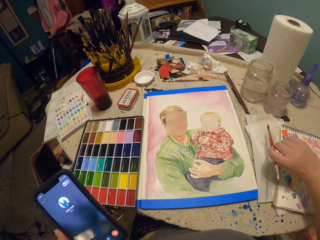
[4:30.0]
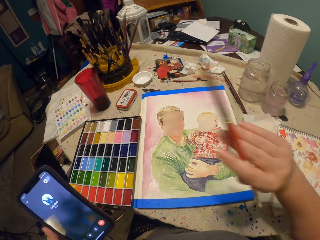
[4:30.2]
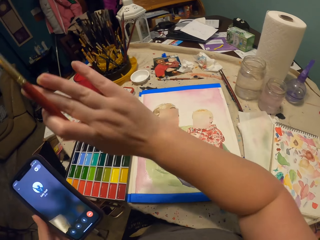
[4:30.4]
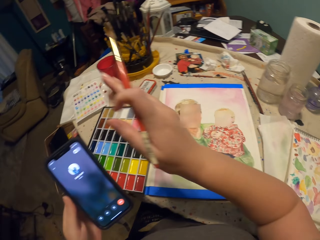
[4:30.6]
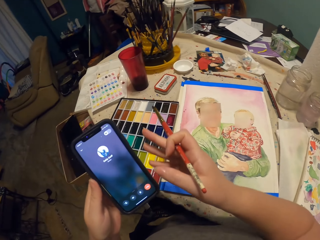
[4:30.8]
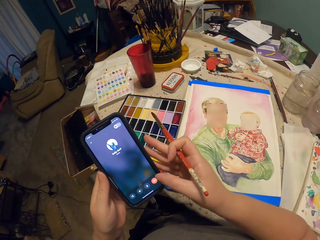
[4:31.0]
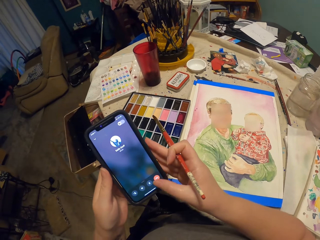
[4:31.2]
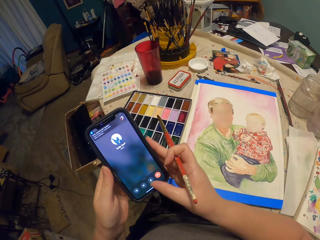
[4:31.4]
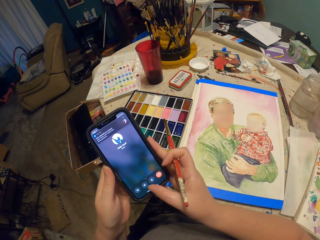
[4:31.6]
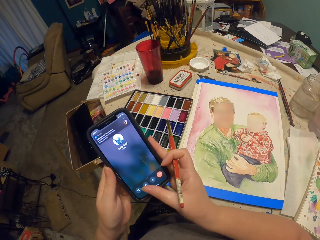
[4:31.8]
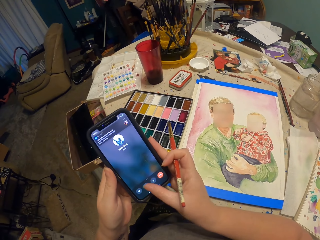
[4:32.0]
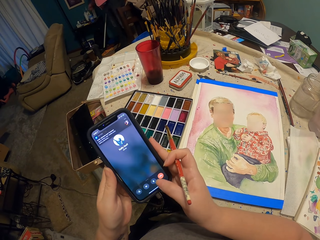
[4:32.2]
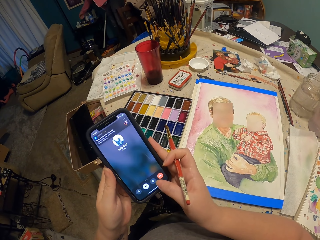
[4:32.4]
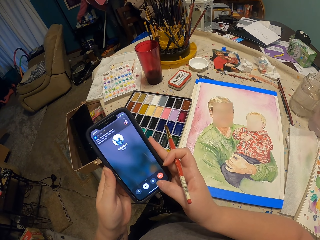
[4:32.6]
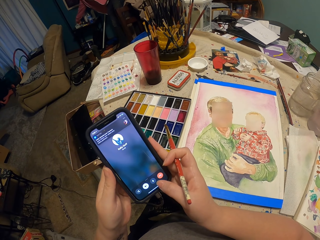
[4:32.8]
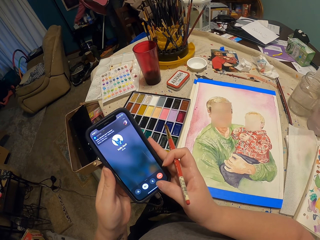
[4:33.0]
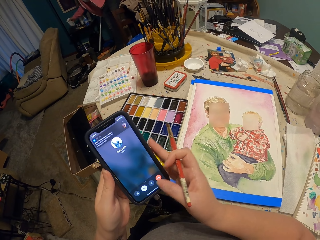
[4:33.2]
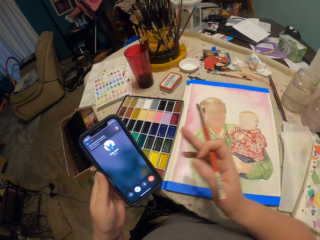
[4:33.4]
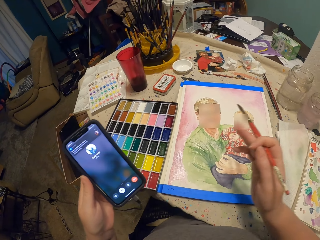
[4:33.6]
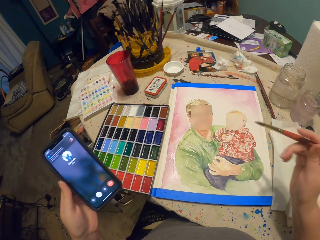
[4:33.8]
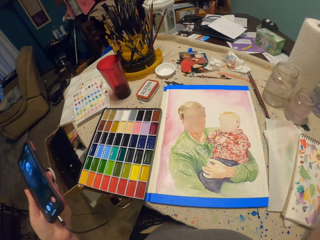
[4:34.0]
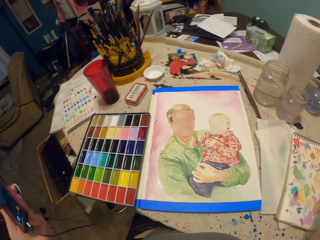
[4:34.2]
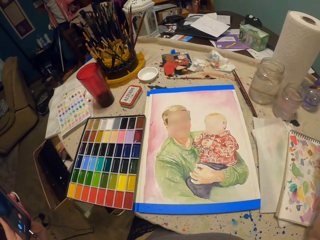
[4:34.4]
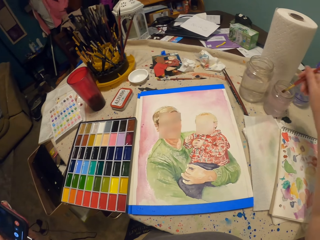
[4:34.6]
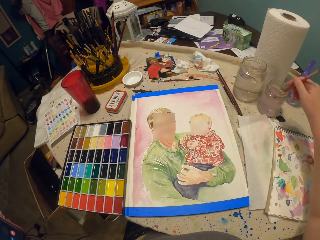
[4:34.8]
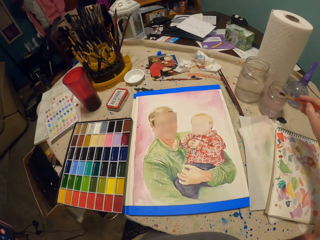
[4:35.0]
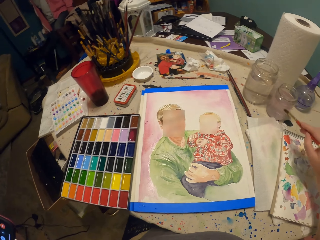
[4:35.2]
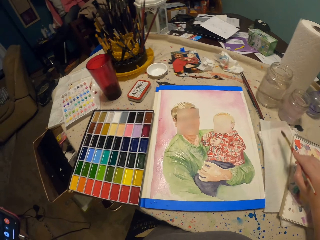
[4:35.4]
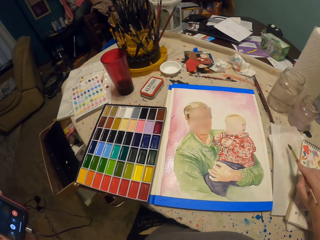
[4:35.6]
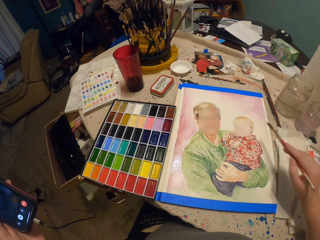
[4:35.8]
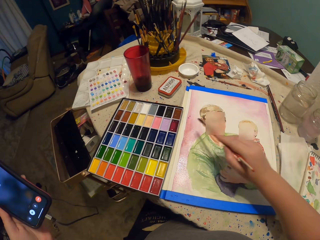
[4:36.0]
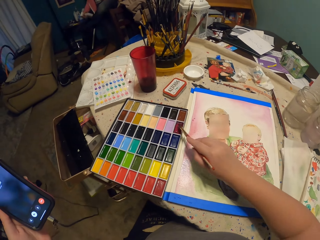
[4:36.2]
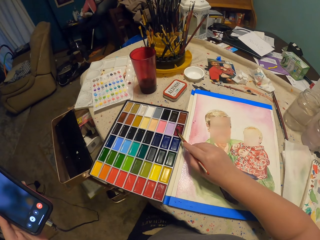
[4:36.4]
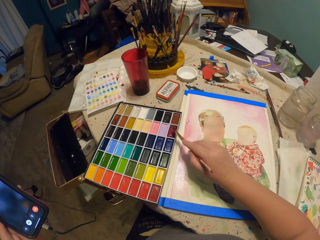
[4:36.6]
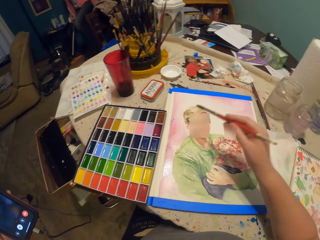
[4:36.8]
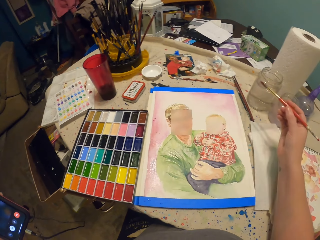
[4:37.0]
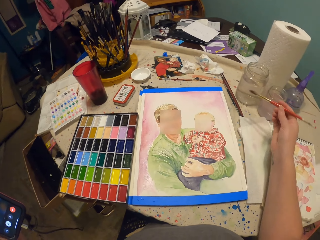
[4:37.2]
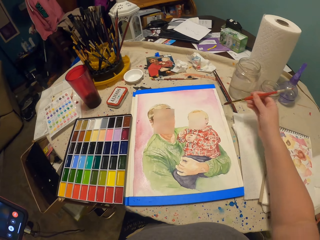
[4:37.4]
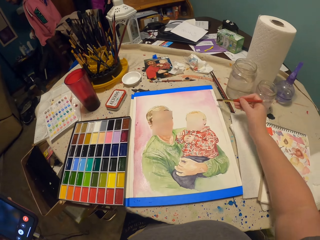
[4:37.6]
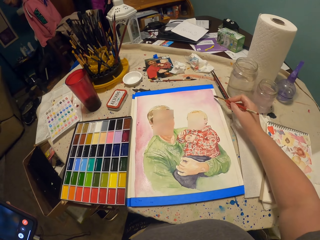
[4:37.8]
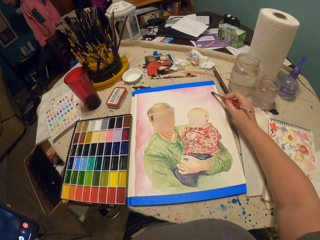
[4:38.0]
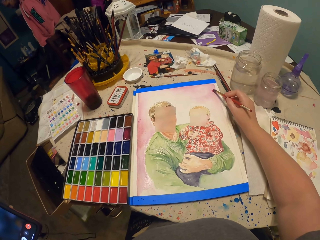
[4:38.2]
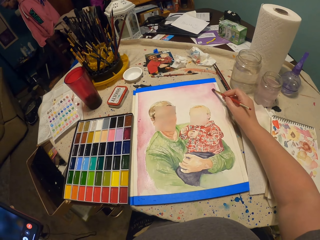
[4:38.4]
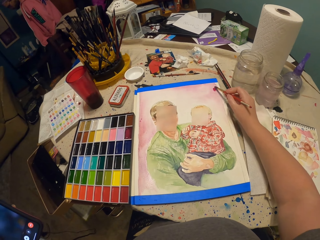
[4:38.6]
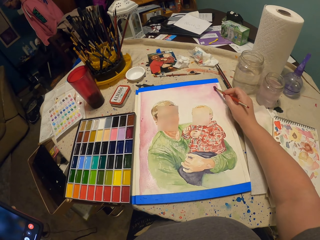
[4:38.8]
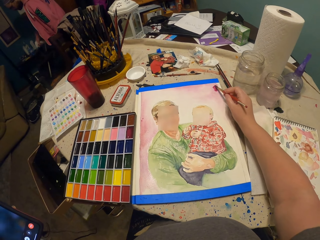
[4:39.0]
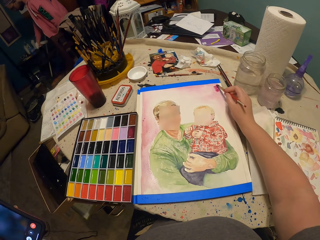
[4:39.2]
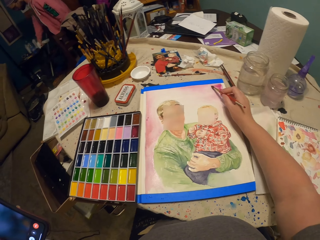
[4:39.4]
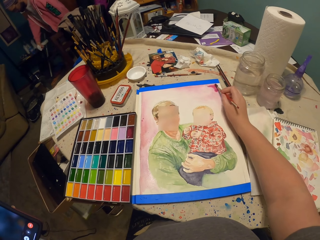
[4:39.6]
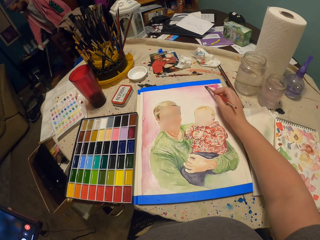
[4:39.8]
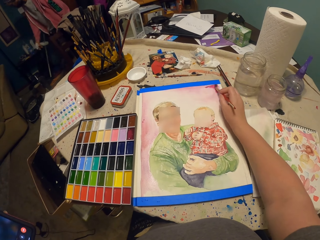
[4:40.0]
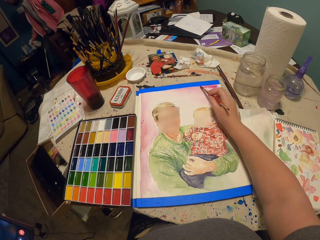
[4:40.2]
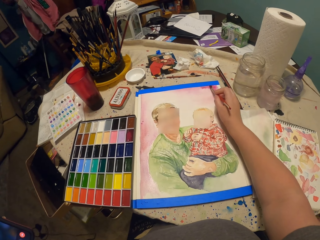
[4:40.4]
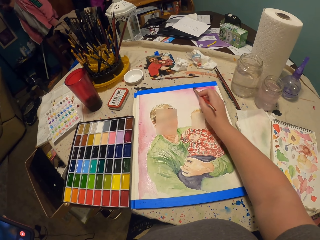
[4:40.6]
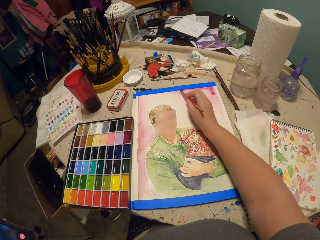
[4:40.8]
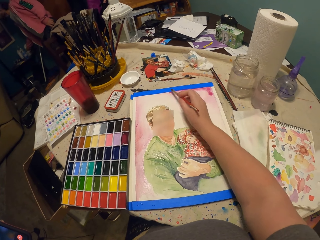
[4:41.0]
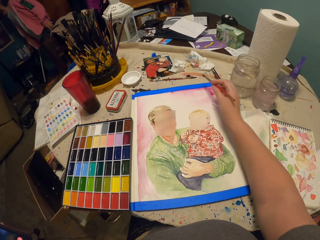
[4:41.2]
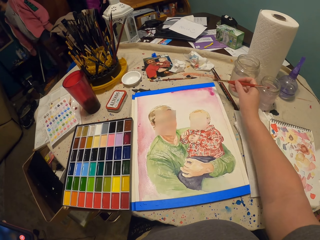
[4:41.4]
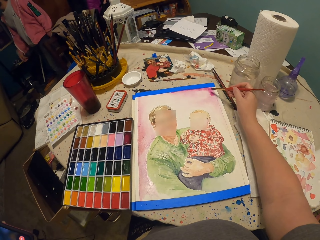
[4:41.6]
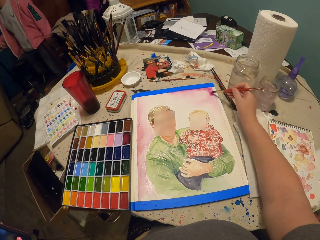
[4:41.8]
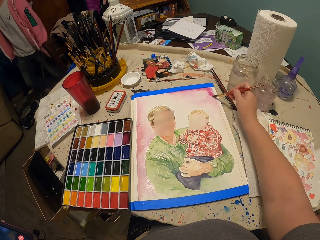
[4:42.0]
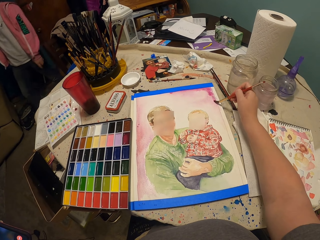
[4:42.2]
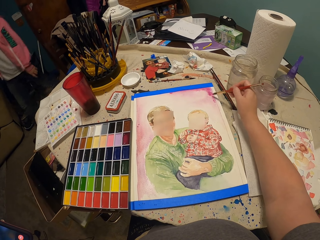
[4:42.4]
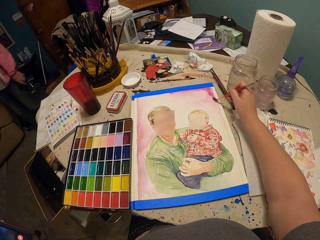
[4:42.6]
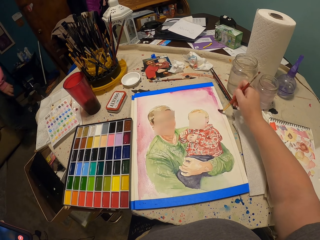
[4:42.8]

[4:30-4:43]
The camera wearer picks up the paint brush on the table. They move the right hand. They scroll on the cell phone. They dip the paint brush in the water container. They tap the brush on the paper. They wipe the paint brush on the book. They put the brush on the paint. They paint on the paper on the table with the brush.

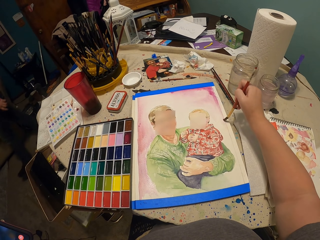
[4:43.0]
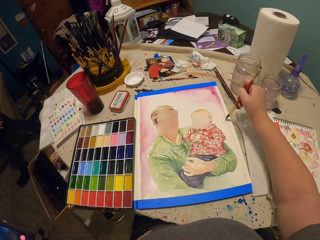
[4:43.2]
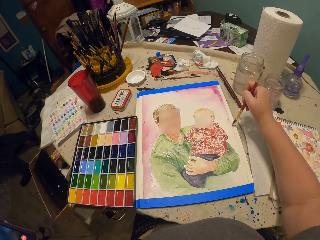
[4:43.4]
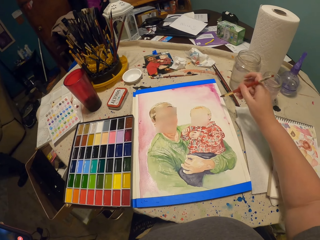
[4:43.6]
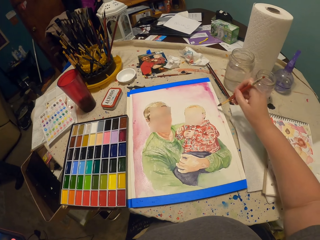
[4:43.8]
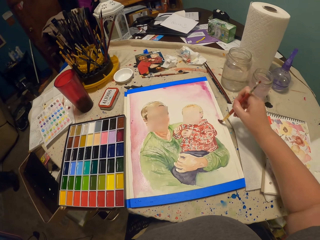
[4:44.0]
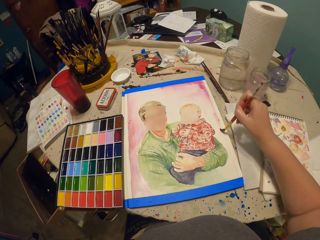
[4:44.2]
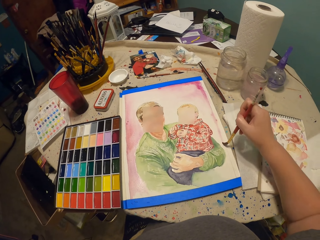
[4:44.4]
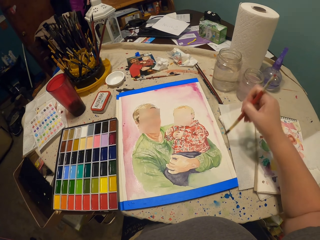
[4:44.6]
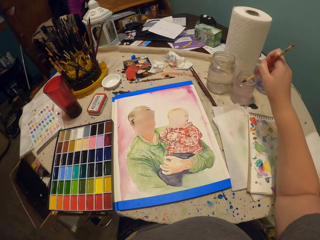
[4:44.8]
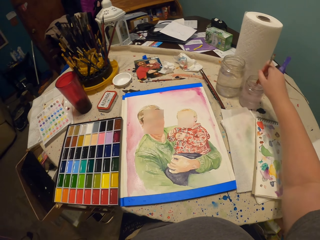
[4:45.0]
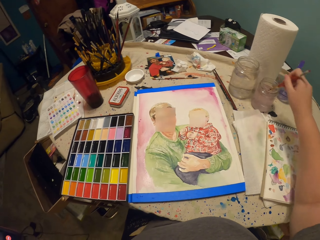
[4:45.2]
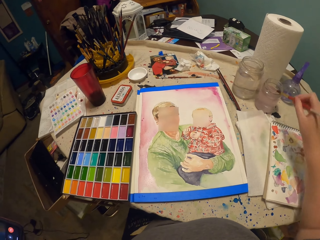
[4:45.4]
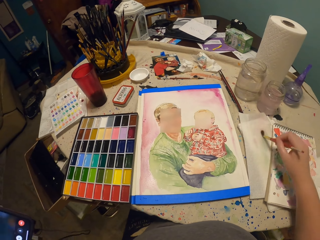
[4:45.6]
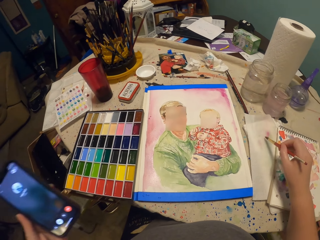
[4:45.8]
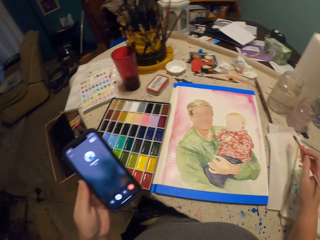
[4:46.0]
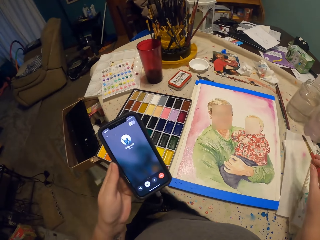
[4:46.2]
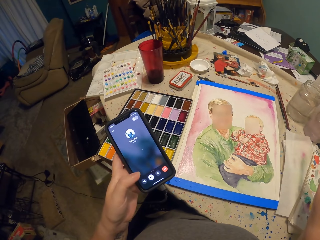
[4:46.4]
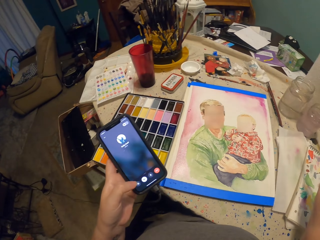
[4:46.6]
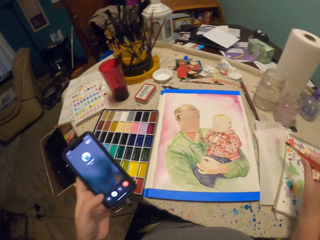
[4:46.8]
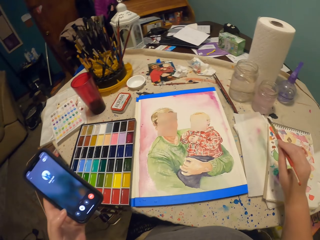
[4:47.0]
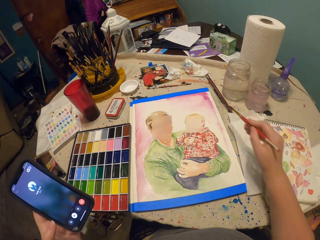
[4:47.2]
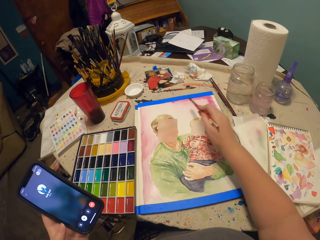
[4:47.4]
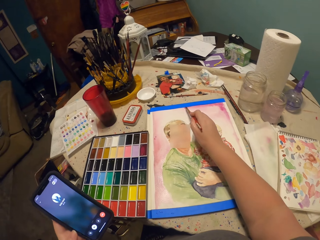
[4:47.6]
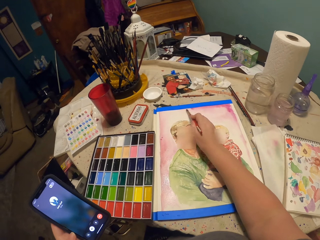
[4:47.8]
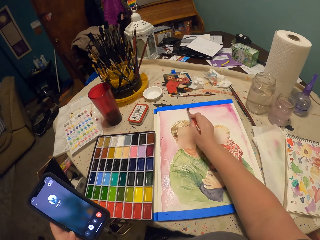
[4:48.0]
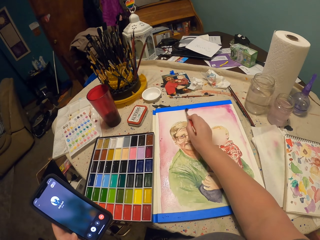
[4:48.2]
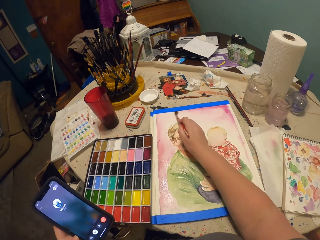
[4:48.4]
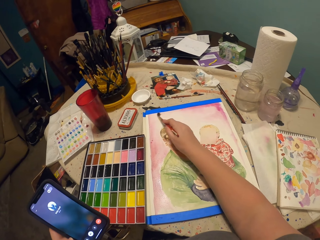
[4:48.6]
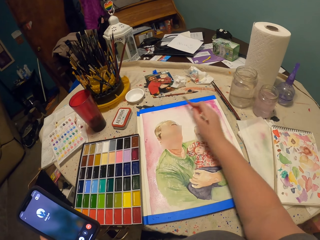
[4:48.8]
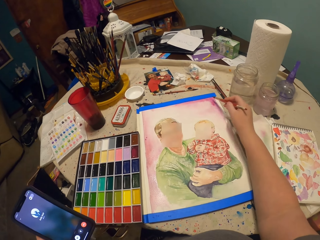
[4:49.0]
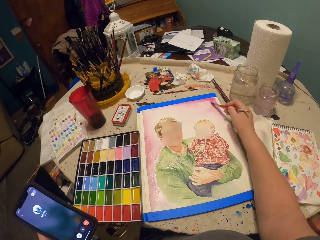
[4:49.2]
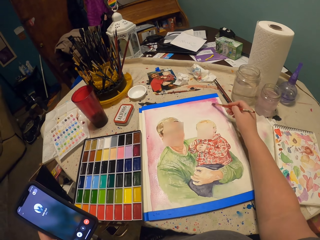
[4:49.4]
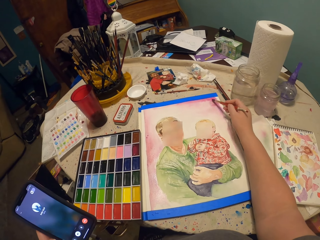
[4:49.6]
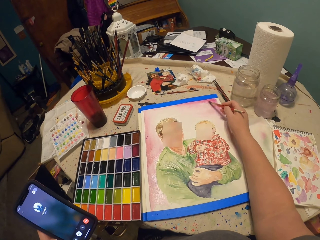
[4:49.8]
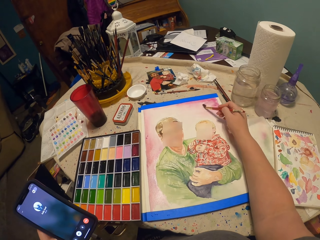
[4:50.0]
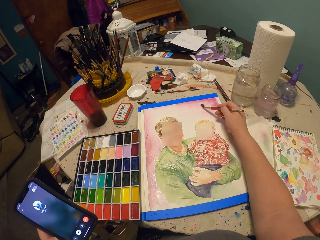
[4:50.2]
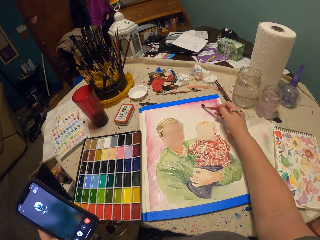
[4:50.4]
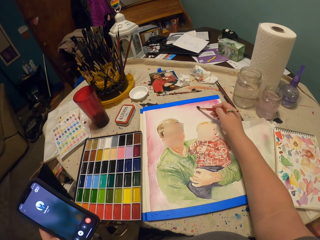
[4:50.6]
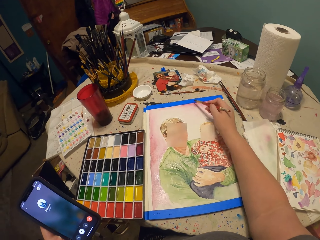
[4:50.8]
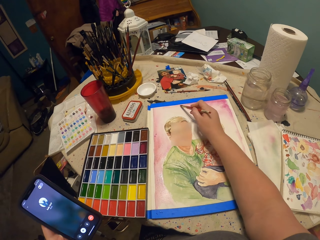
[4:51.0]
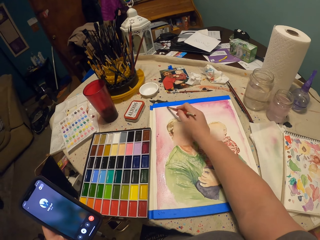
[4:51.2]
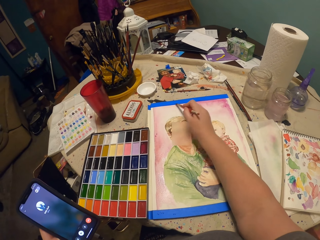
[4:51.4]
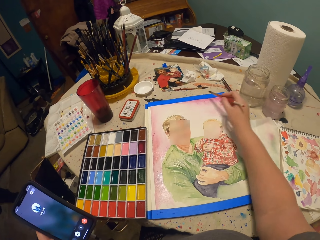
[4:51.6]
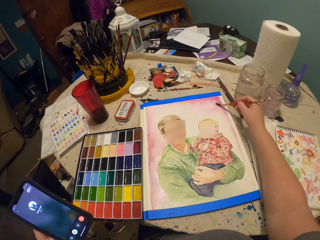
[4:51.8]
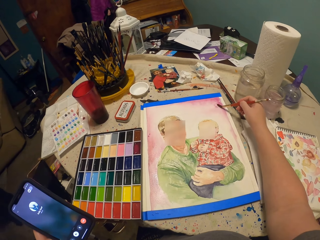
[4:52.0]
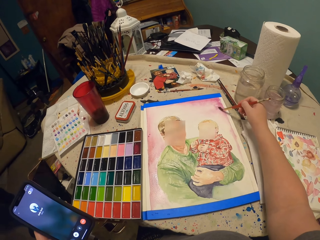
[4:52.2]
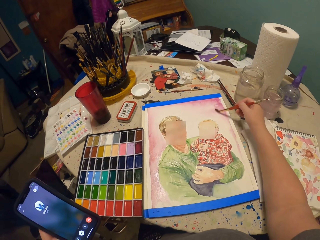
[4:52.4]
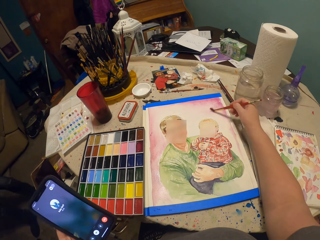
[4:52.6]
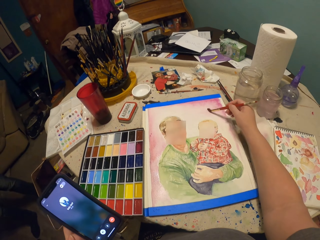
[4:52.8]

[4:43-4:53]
The camera wearer dips the paint brush in the water container. They wipe the paint brush on the book. They tap the brush on the paper. They look at the phone. They scroll on the cell phone. They paint on the paper with the paint brush.
